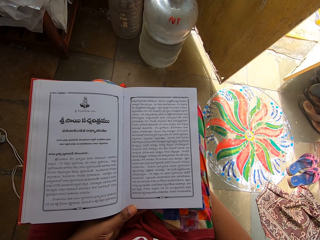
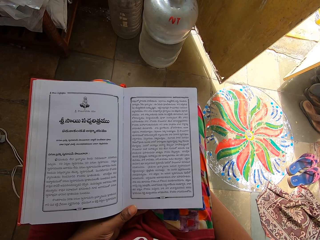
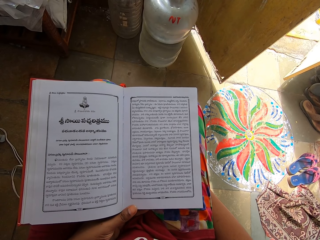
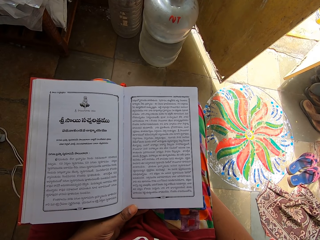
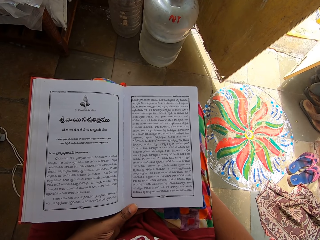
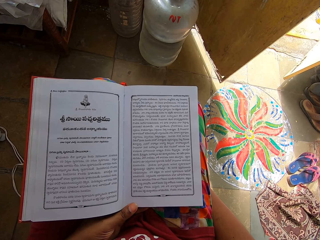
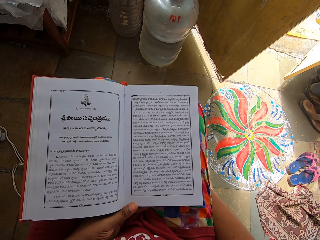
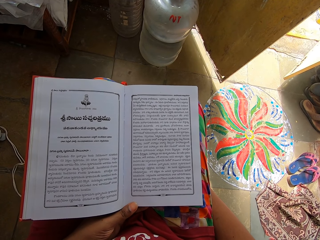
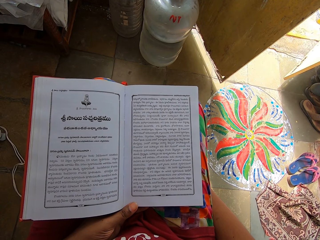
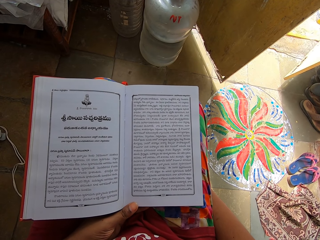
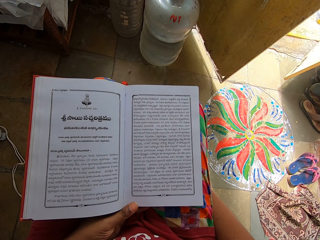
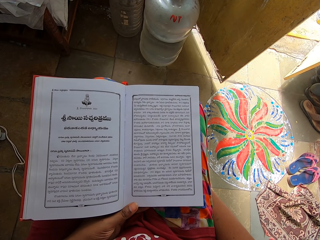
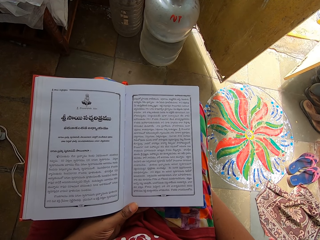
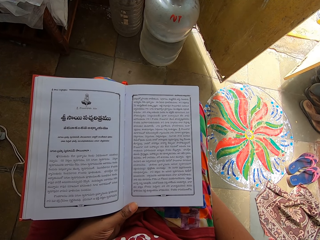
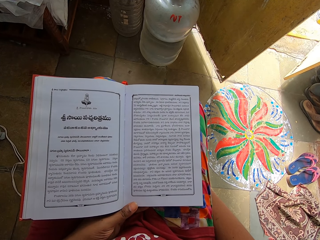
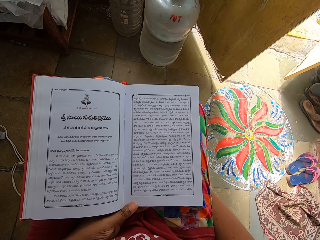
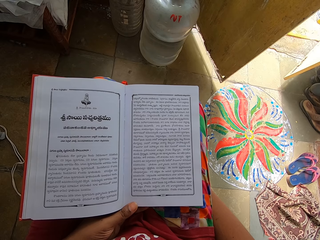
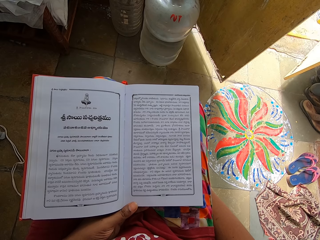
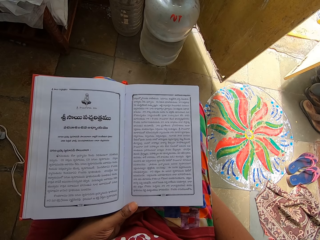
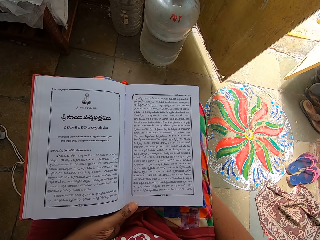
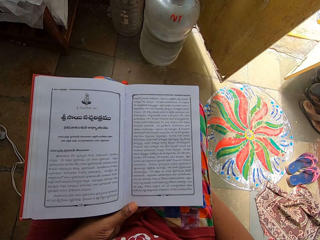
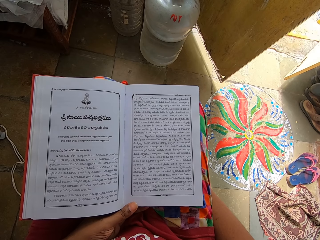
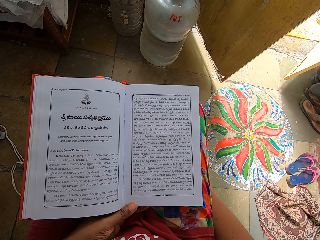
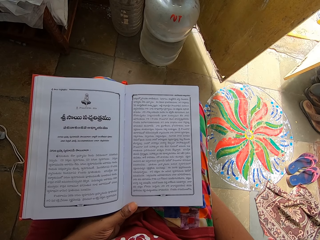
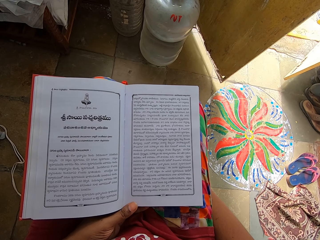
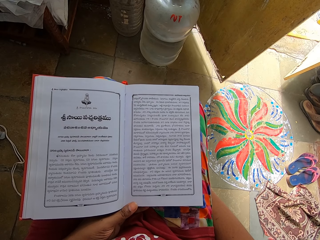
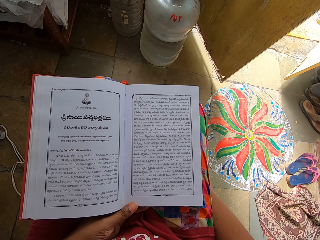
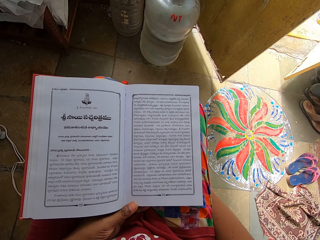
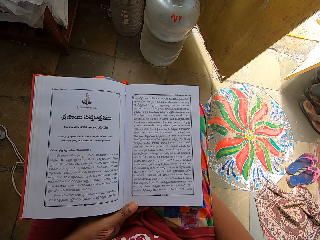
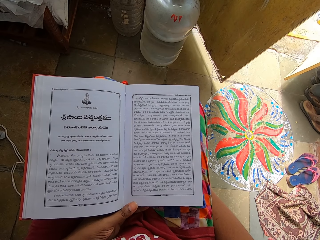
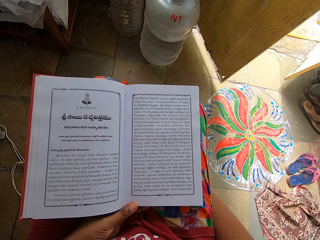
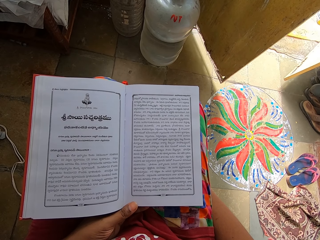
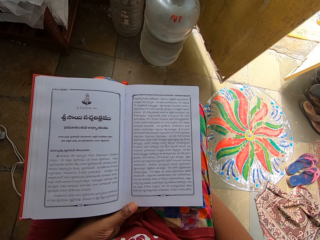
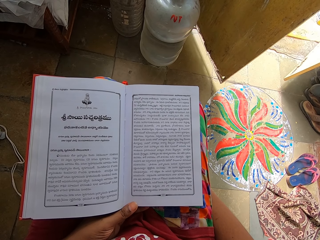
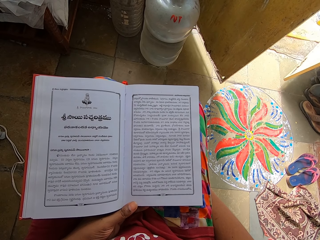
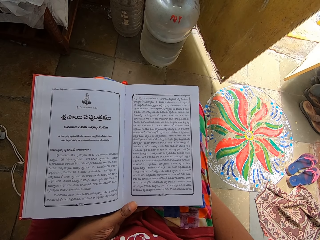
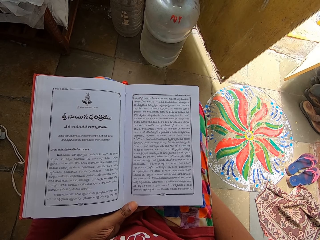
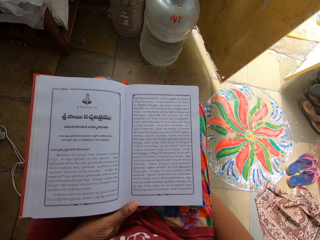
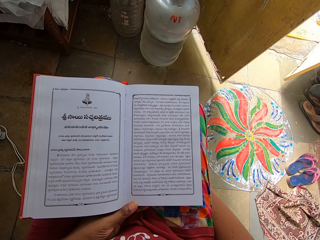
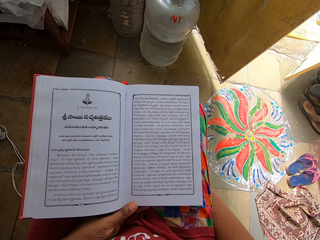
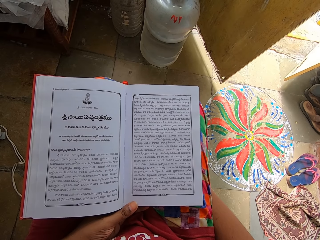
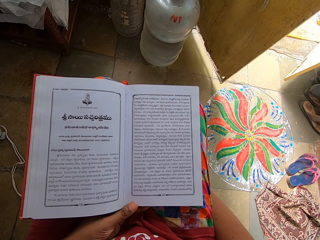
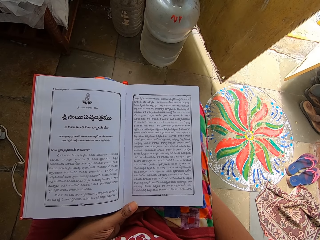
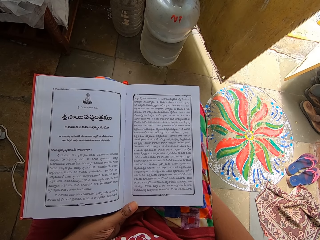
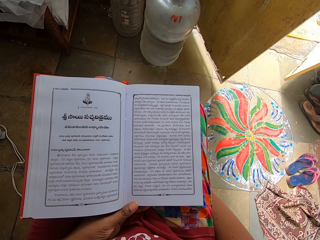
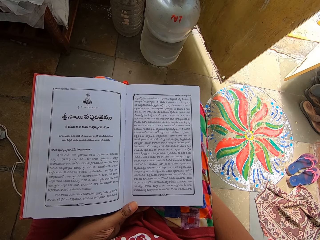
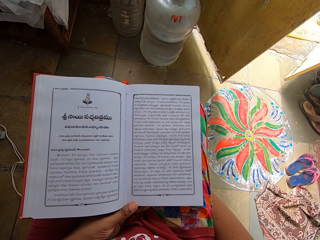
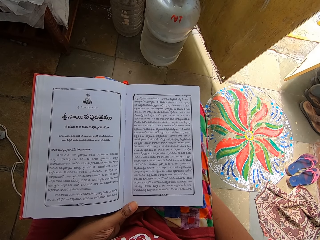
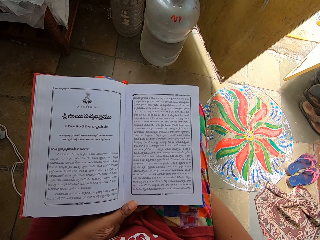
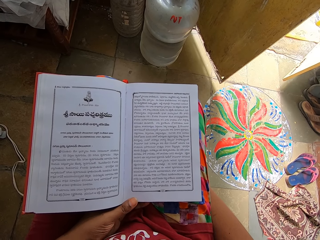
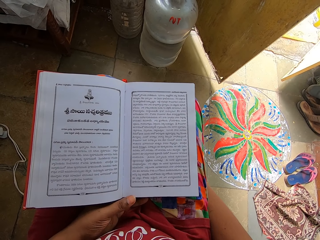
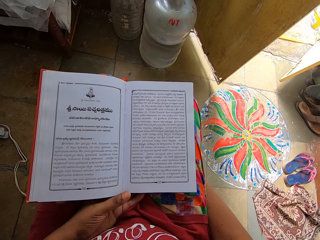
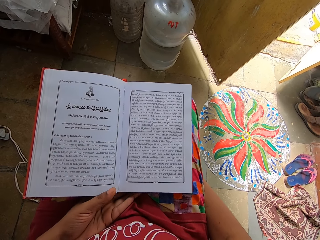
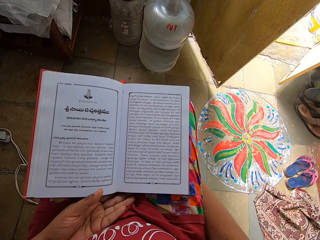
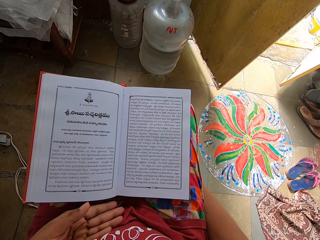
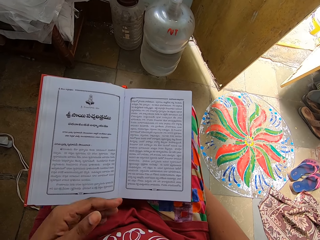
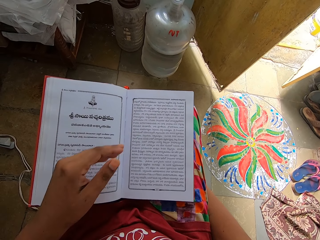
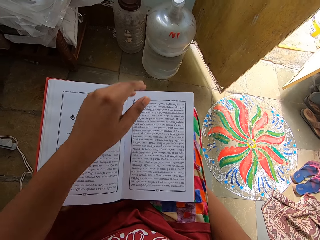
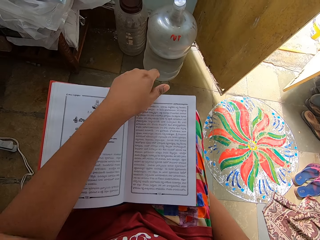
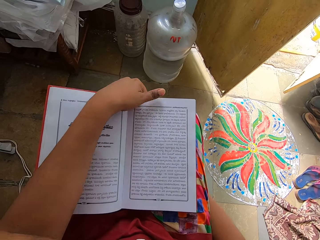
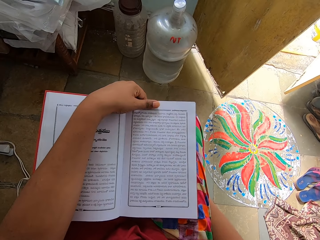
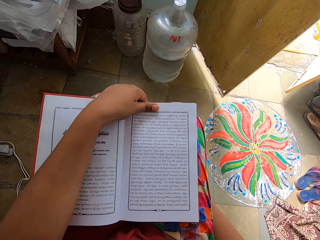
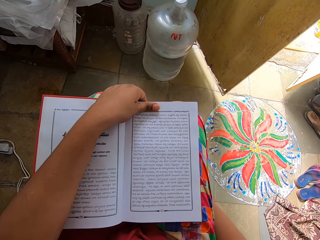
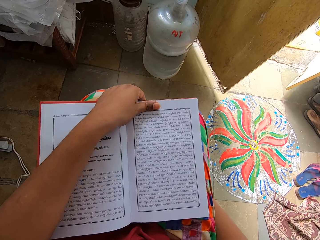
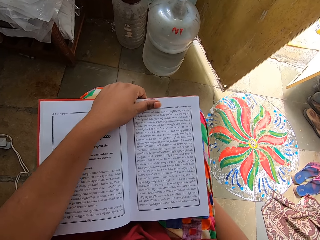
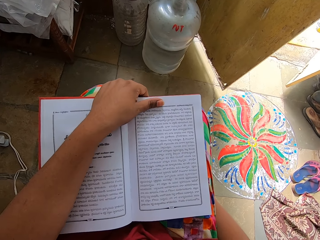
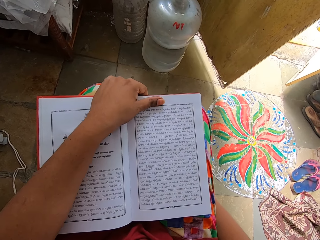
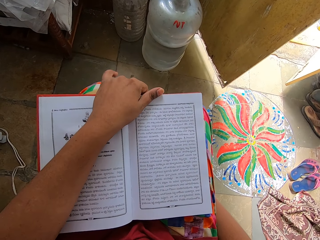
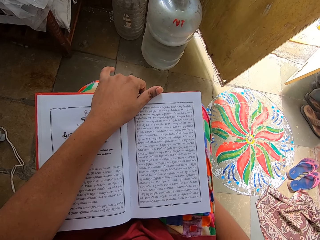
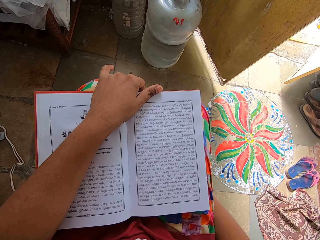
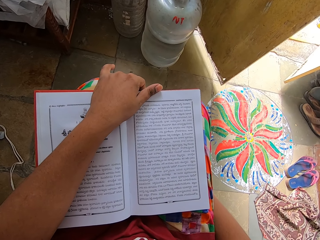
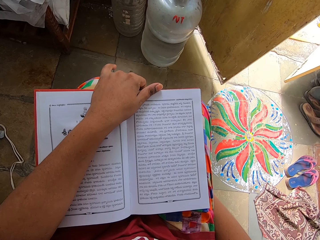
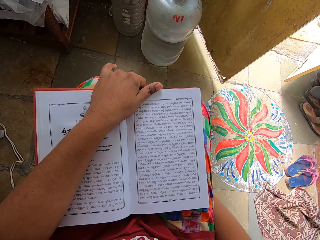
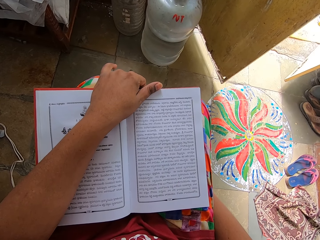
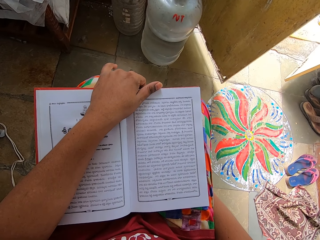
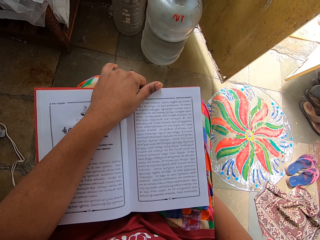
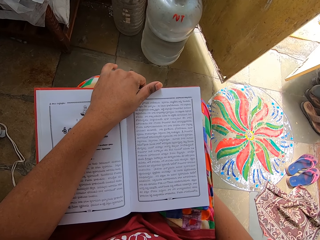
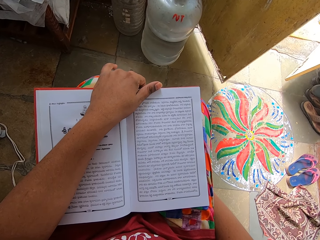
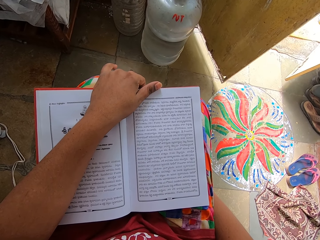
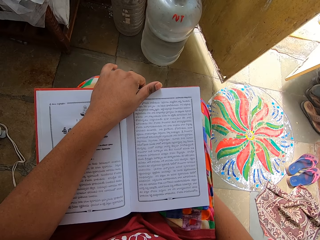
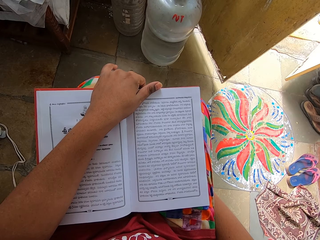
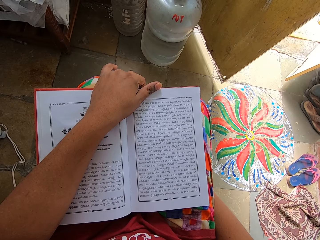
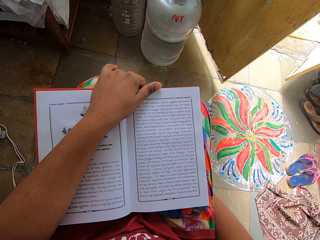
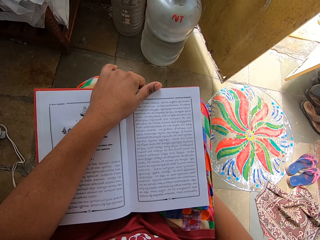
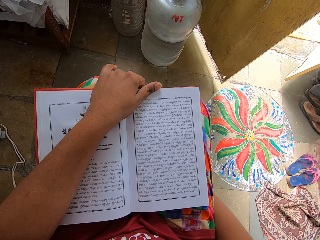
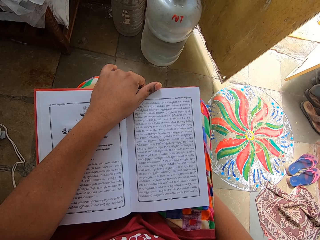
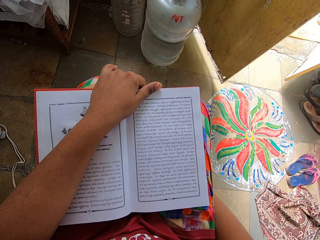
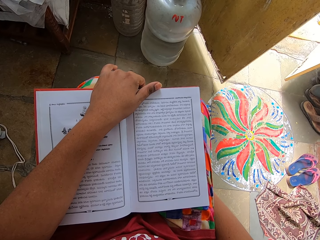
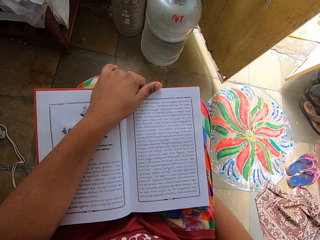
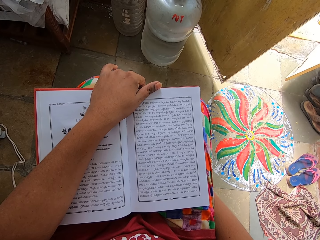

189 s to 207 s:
The camera wearer drops a book on the lap. They hold the book. They pick up the book. They read the book.

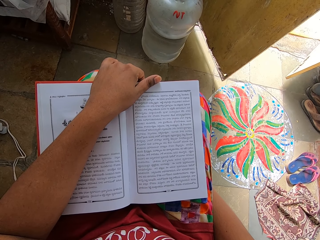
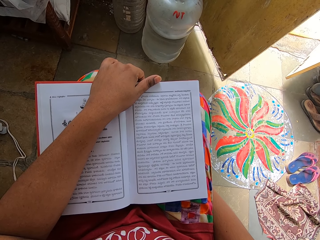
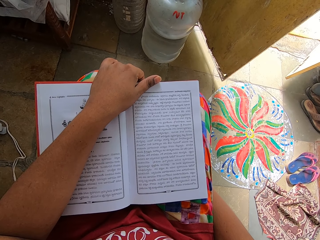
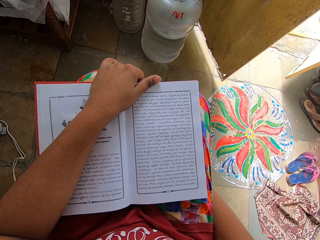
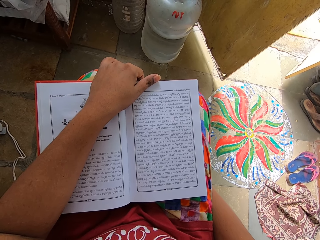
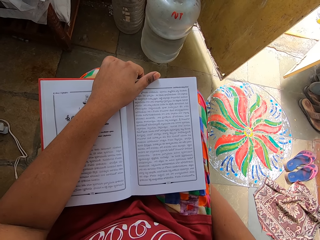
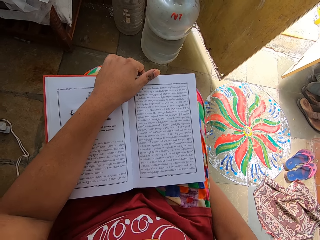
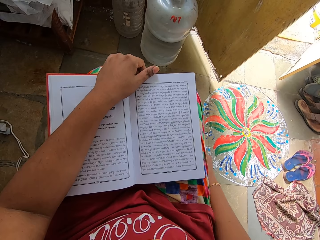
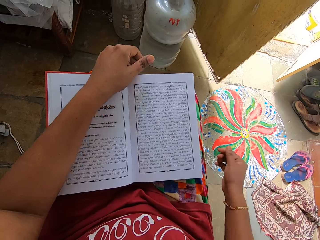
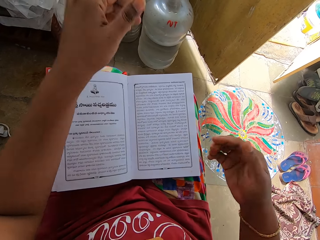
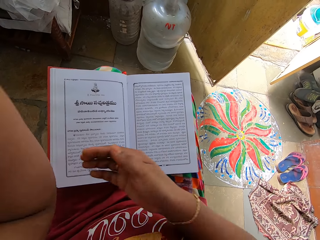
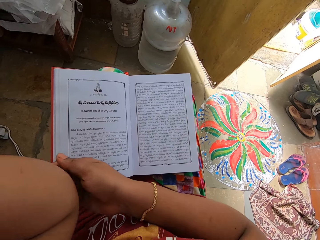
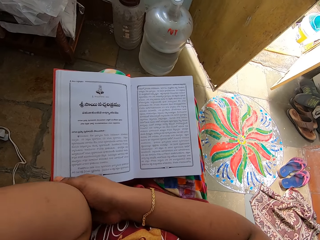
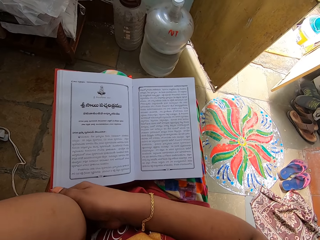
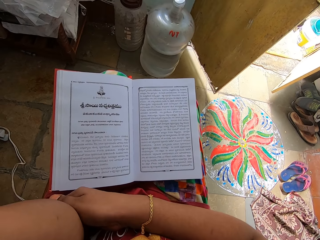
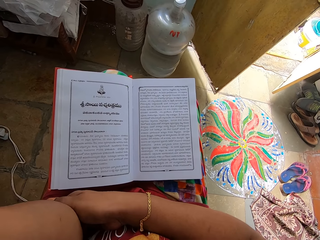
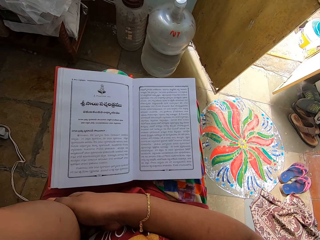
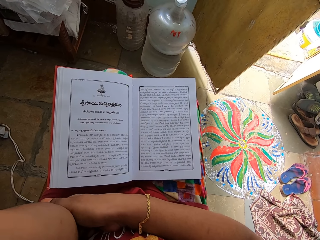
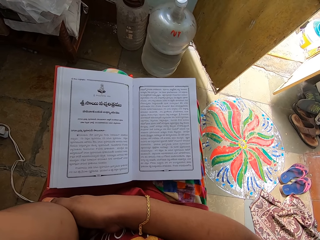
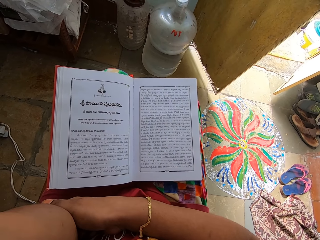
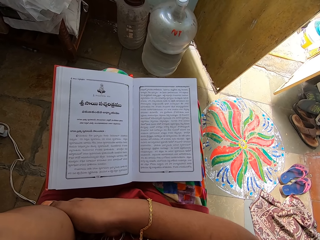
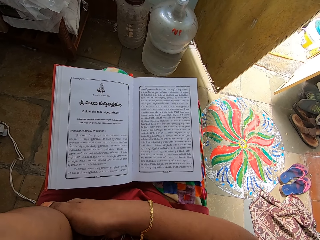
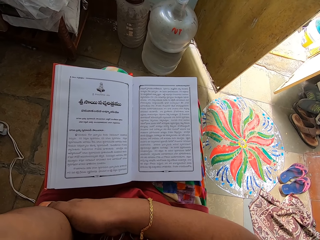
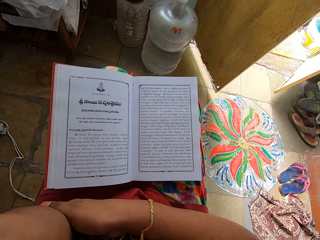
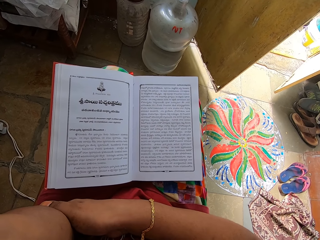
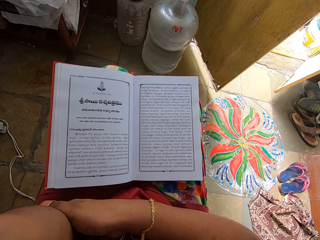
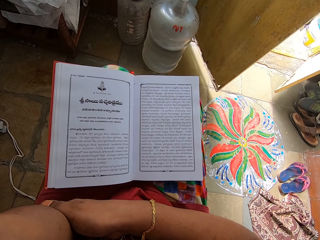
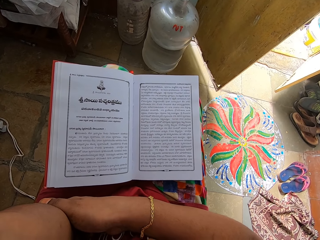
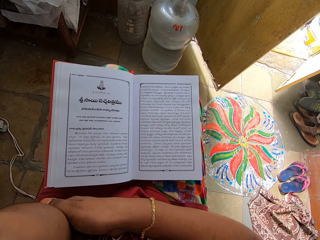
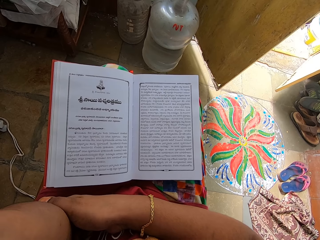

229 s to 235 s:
The camera wearer drops a book on the lap. They scratch the hand. They read the book.
